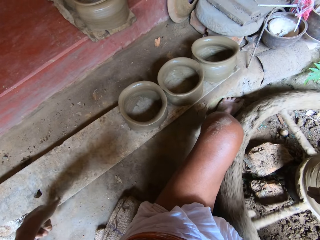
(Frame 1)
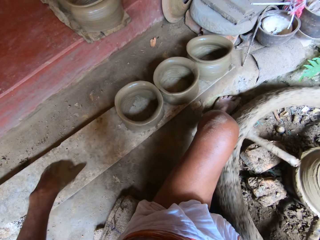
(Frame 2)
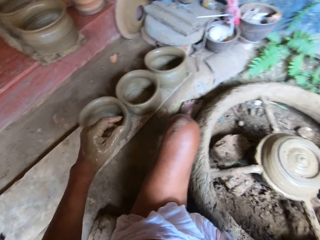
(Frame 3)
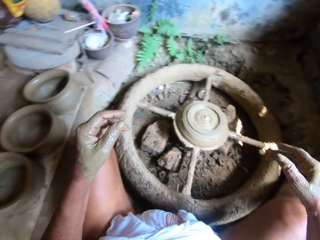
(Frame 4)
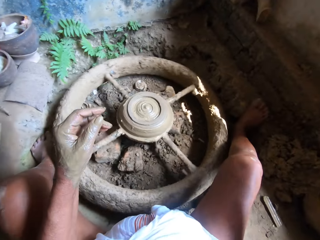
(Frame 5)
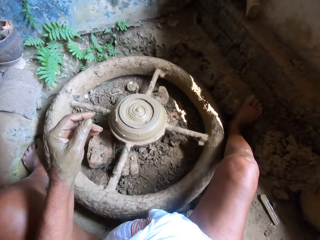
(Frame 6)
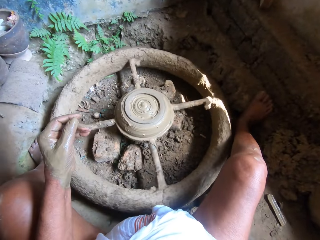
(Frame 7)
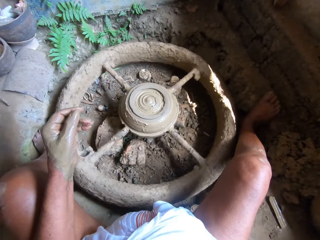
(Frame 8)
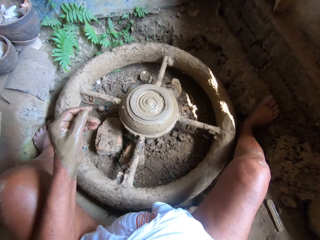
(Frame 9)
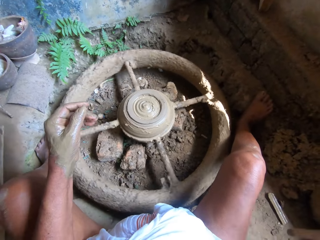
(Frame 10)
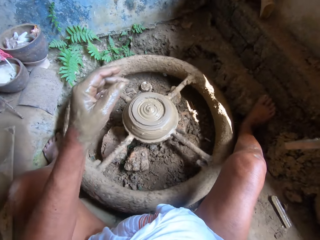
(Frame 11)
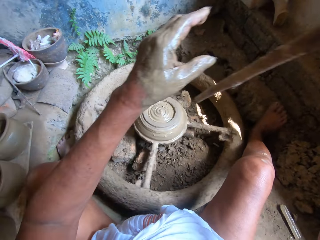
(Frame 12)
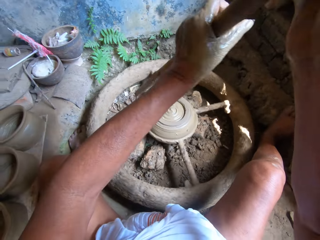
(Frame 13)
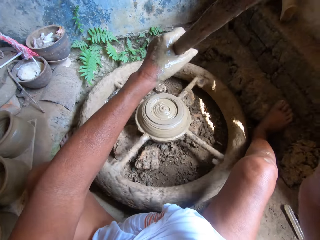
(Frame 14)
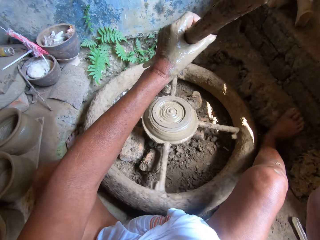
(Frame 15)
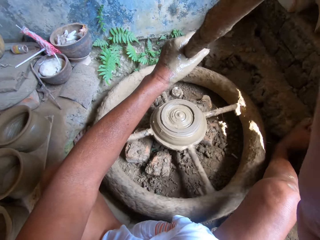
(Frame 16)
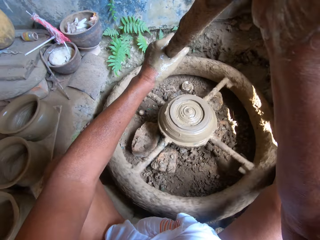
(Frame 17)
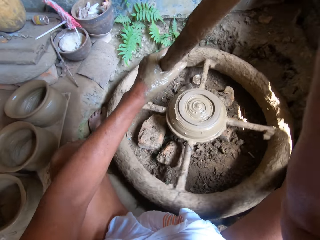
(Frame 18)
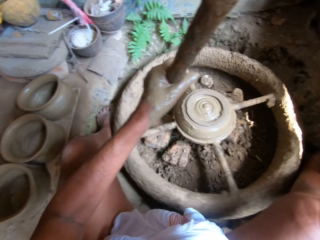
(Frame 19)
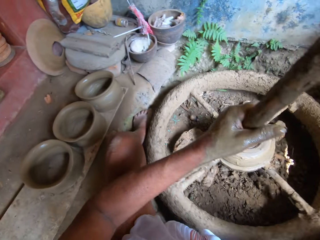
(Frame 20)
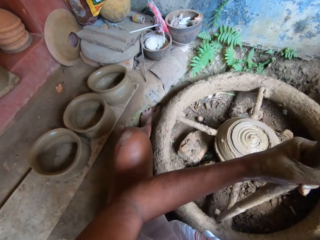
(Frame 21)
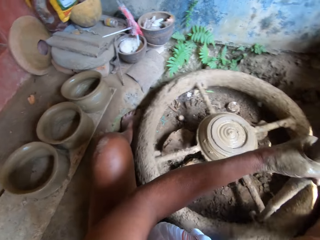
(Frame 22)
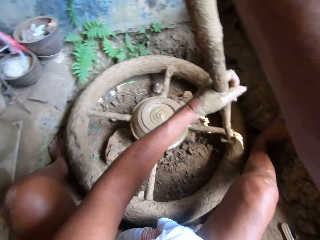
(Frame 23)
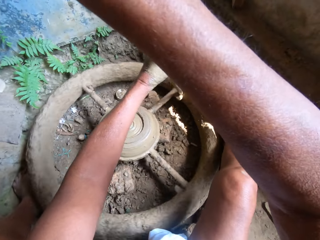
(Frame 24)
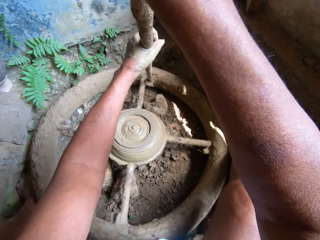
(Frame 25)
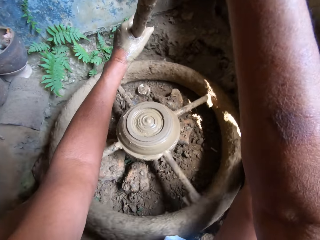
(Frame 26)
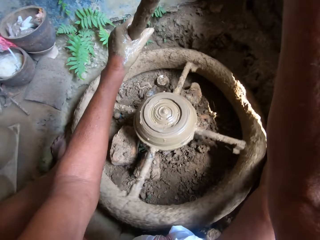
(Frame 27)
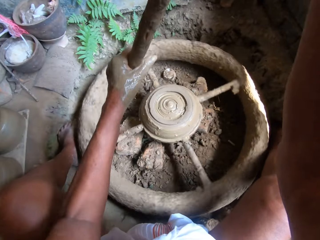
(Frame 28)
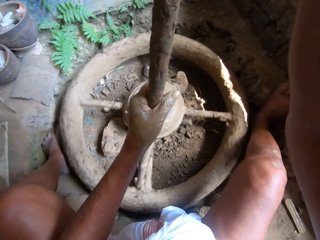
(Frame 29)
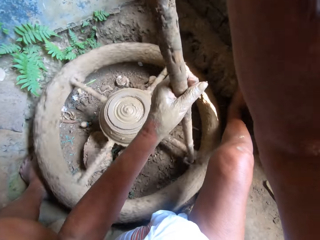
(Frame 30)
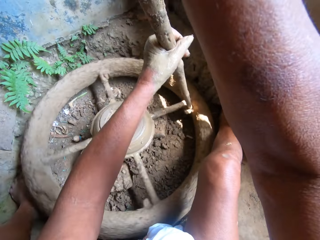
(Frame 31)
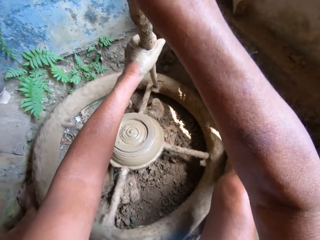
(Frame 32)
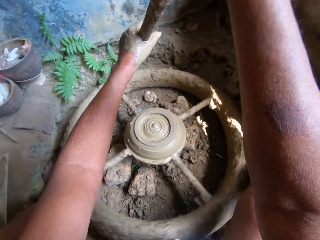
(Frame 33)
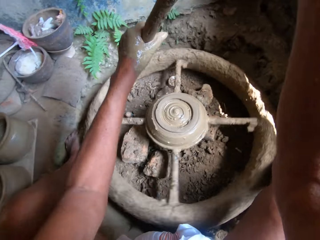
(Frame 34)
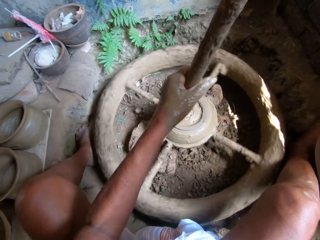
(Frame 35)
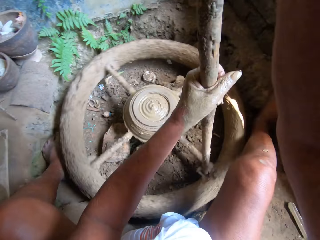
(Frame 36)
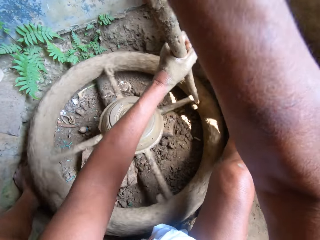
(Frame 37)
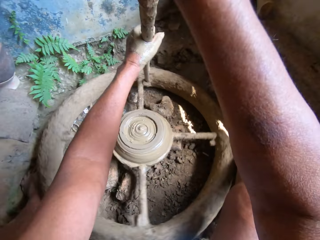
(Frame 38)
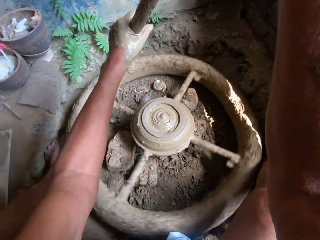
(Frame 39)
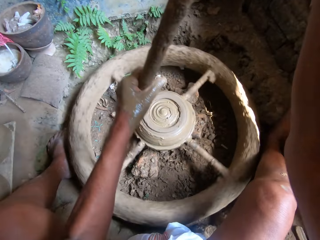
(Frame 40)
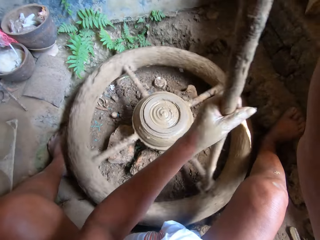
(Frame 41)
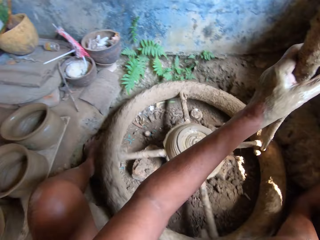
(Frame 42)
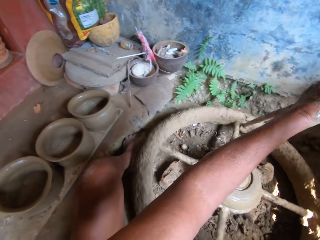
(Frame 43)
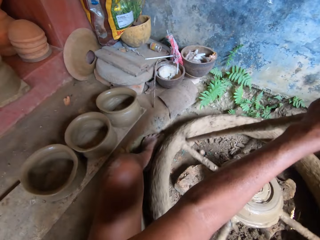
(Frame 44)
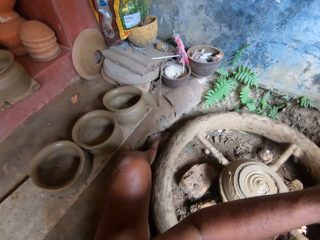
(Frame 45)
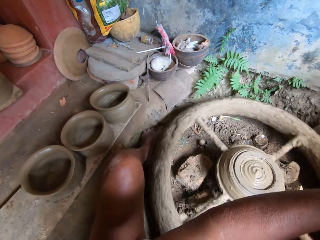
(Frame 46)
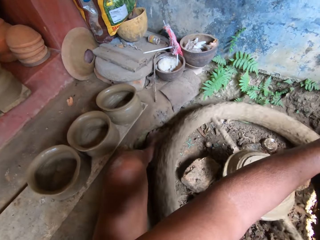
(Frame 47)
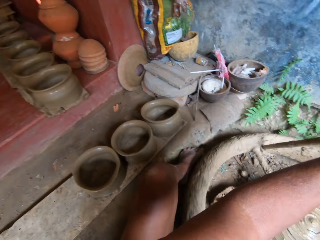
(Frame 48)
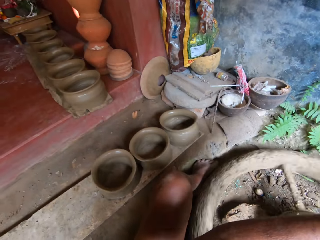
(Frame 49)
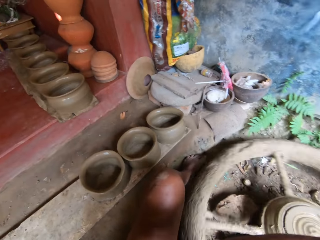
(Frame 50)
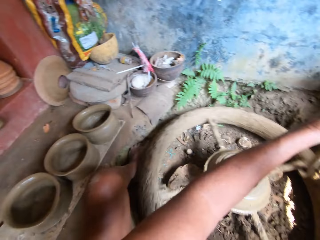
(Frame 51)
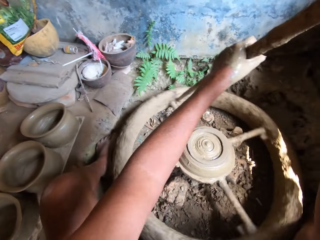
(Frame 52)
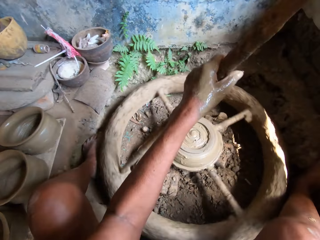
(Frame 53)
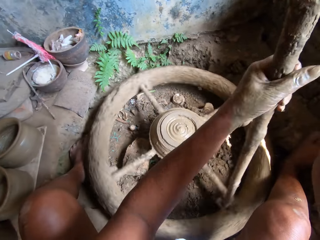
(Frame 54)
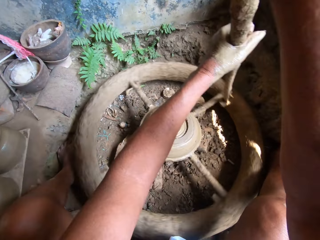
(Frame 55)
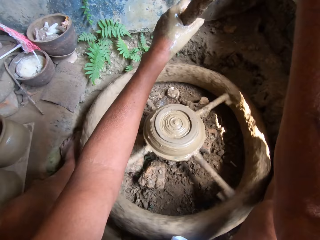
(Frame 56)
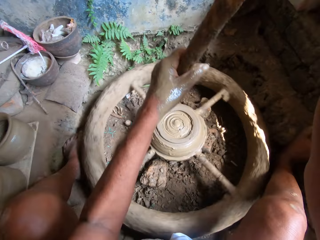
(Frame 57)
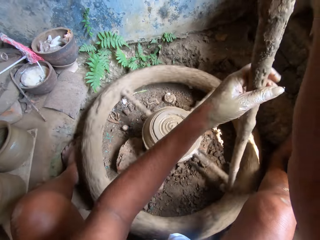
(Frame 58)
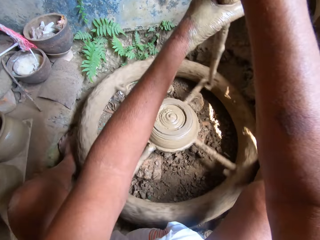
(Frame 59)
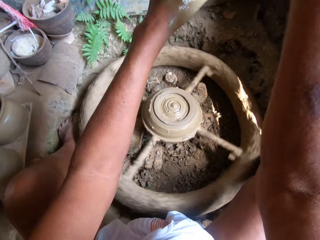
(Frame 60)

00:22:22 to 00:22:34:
The camera wearer picks up the stick or log from the ground with their right hand. They hold the stick with both hands and spin a pottery wheel with the stick in their hands. They put the log on the bearing. They rotate the bearing.

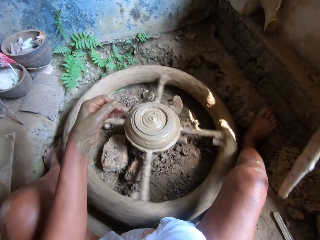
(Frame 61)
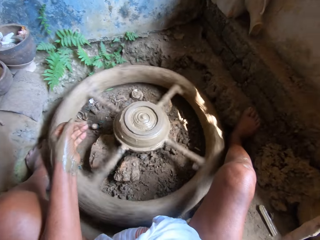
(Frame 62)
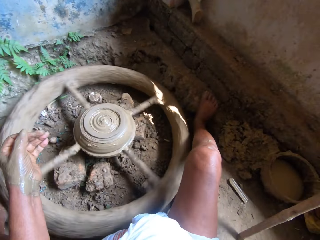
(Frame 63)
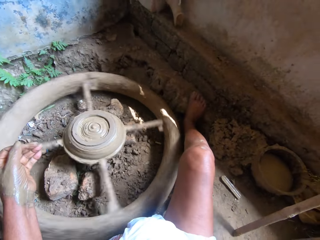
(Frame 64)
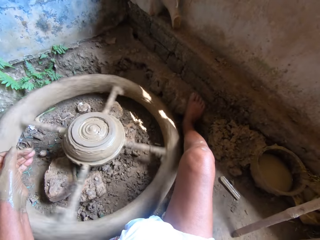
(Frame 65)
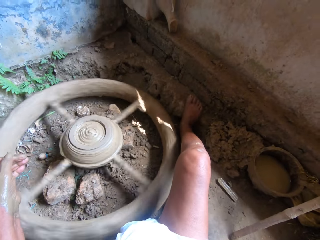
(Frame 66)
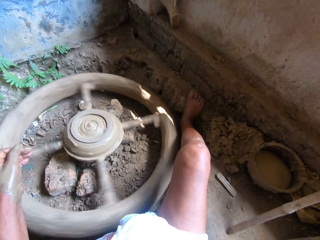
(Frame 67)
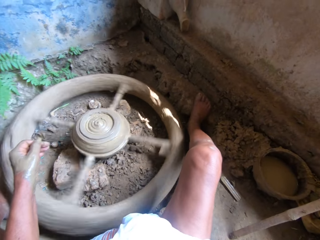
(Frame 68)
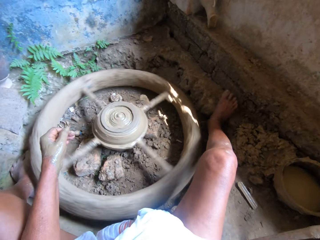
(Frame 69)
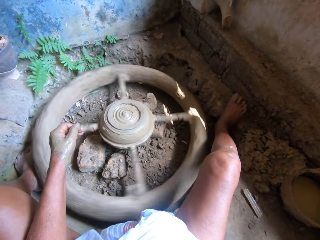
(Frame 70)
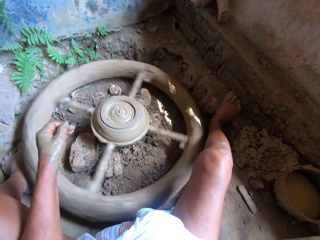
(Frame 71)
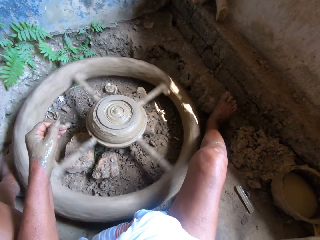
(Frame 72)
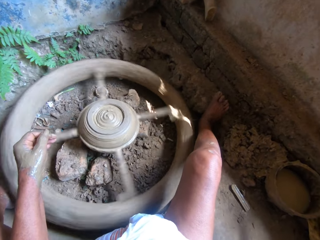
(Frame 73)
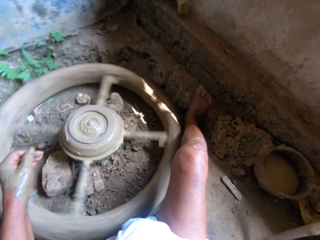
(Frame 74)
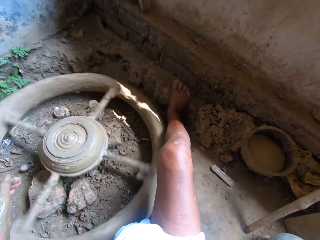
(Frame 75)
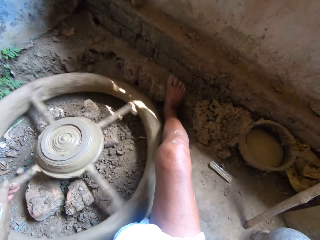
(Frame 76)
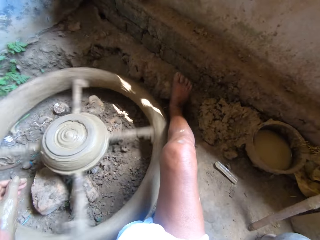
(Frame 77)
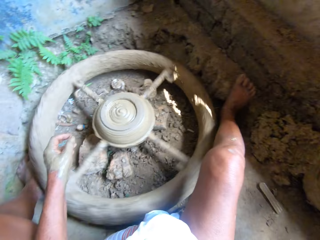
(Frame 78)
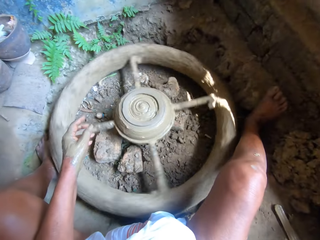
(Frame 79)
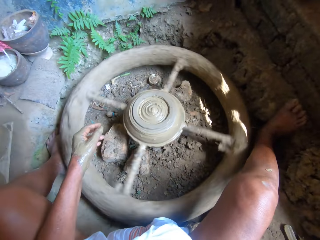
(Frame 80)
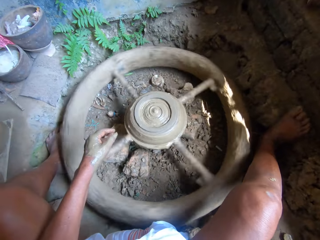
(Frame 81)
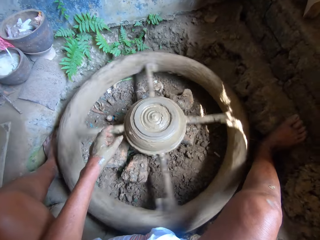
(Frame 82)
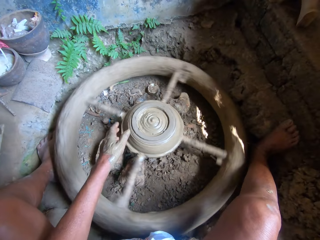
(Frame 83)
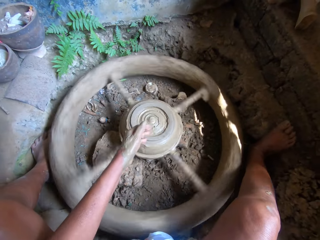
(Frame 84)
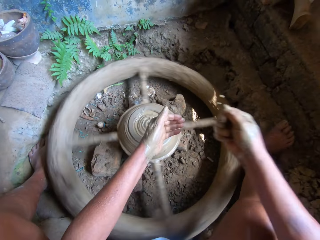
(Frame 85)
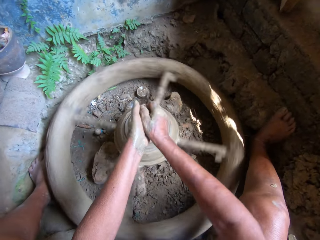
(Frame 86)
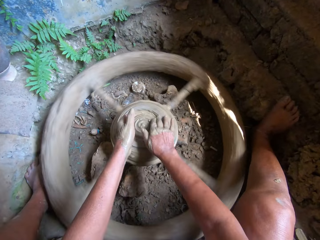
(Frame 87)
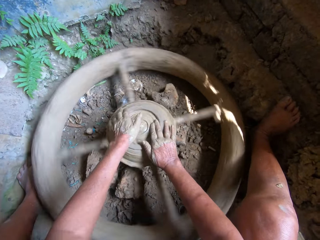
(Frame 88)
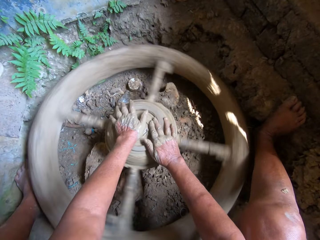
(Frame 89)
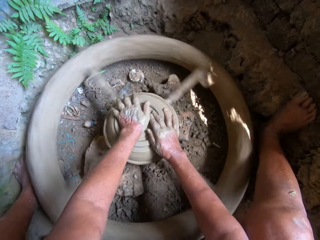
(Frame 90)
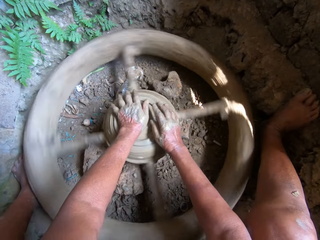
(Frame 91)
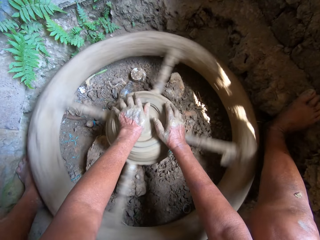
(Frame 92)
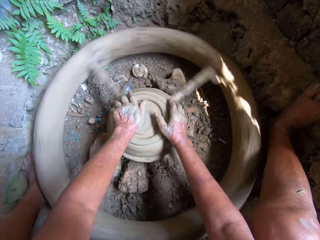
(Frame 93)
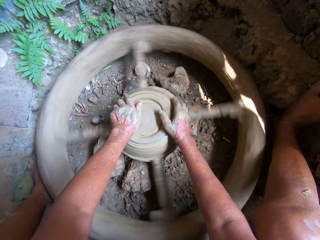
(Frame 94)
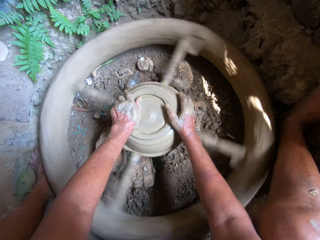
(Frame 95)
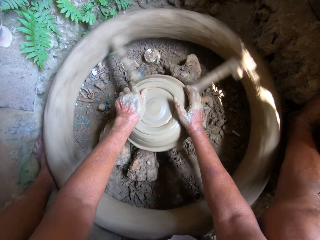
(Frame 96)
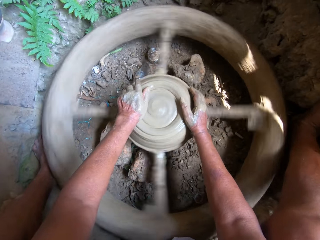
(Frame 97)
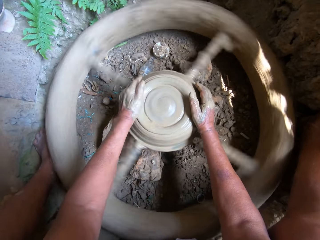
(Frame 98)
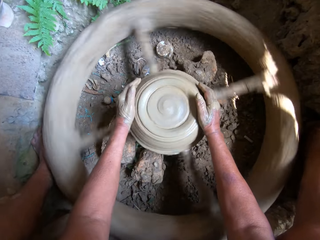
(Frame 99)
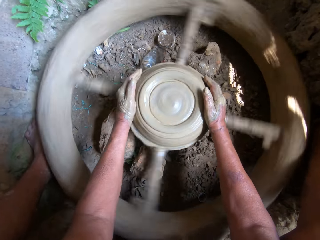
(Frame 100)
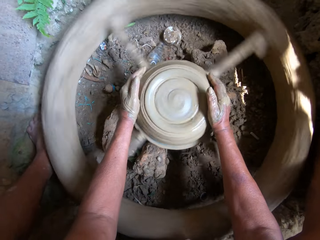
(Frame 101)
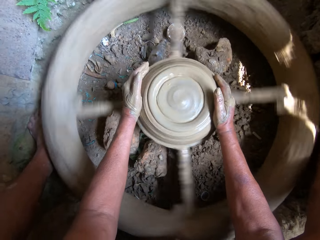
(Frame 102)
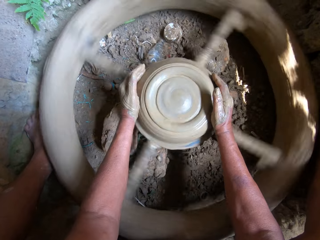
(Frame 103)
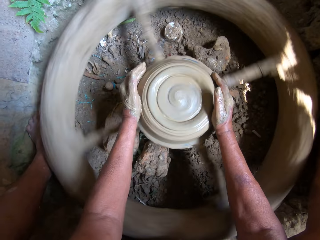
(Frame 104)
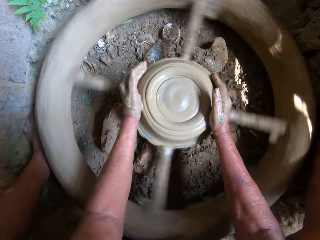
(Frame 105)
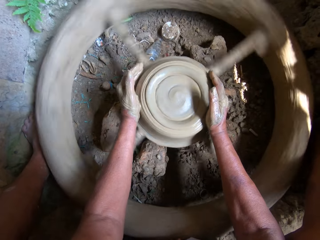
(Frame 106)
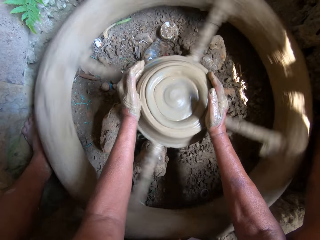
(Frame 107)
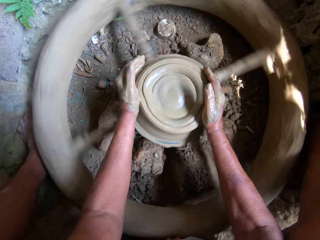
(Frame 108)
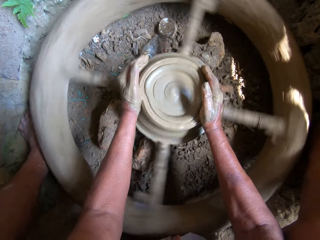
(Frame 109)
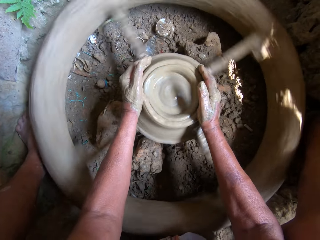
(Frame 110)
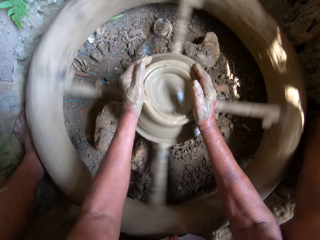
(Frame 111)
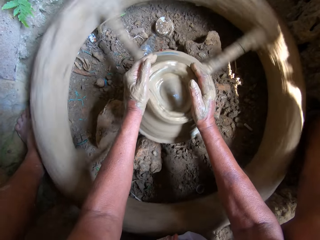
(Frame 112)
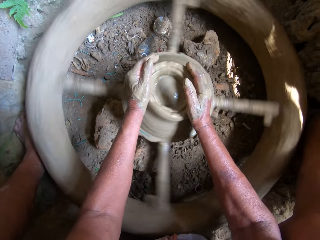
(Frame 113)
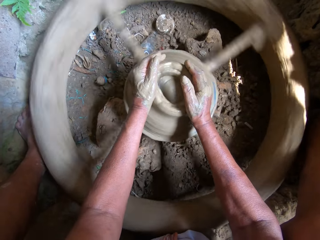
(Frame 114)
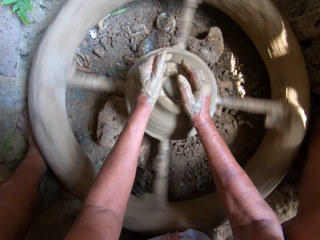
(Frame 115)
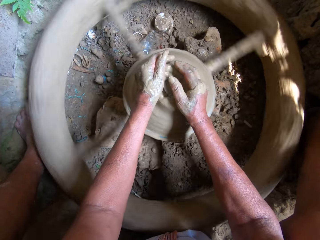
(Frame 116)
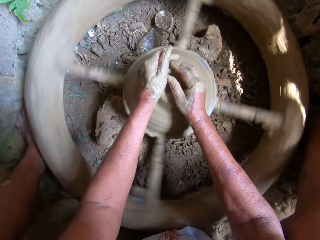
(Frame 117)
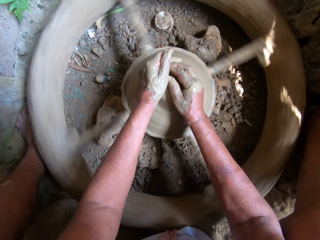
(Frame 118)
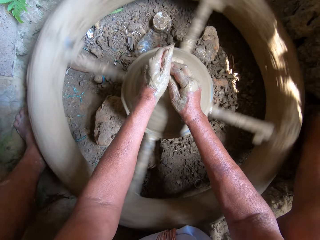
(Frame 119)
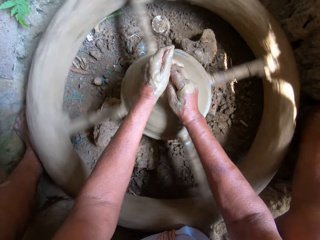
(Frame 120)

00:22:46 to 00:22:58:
The camera wearer removes the stick in her hands from the pottery wheel. She drops the stick in her right hand by the wall. She stares at the bearing. She rubs her hands together and molds clay on the pottery wheel with both hands. She touches the clay on the bearing.
